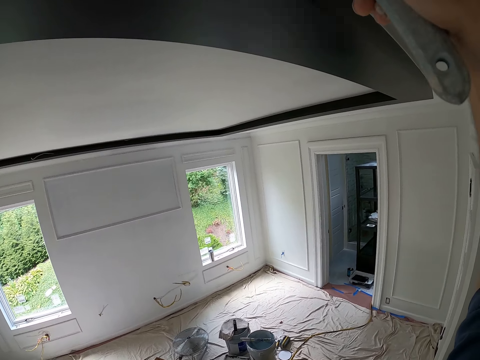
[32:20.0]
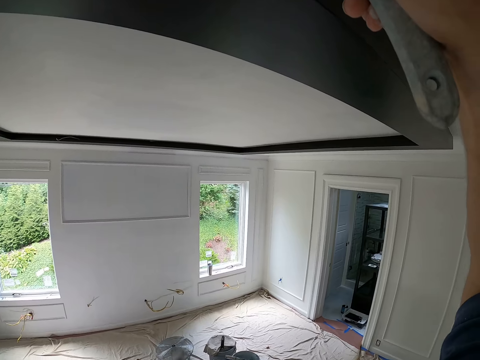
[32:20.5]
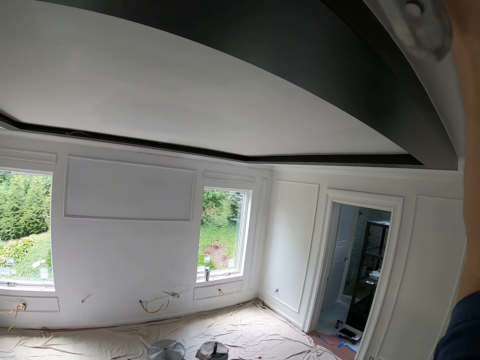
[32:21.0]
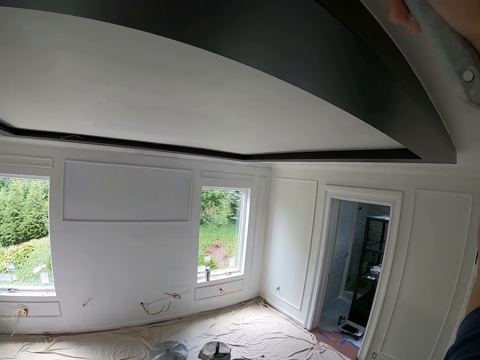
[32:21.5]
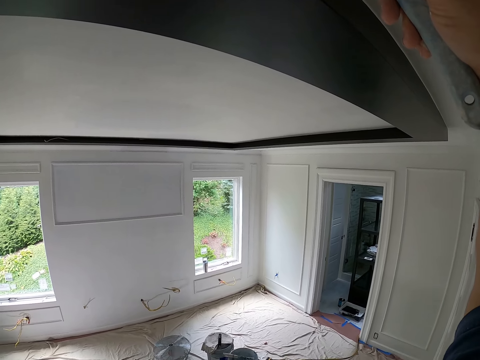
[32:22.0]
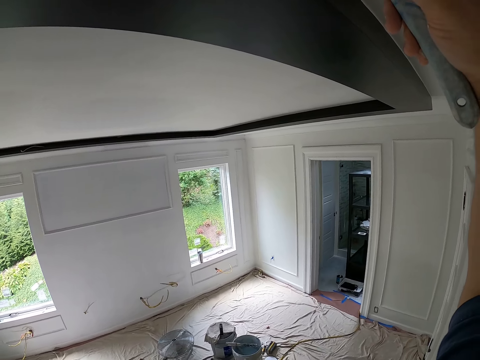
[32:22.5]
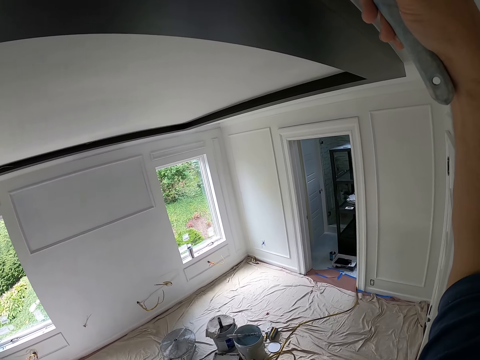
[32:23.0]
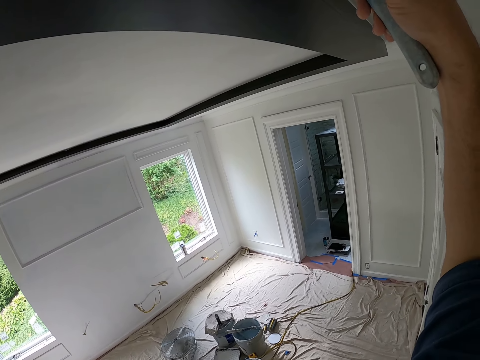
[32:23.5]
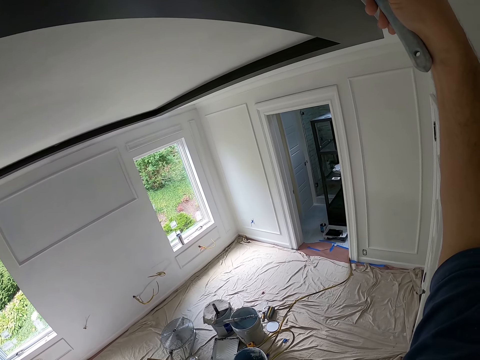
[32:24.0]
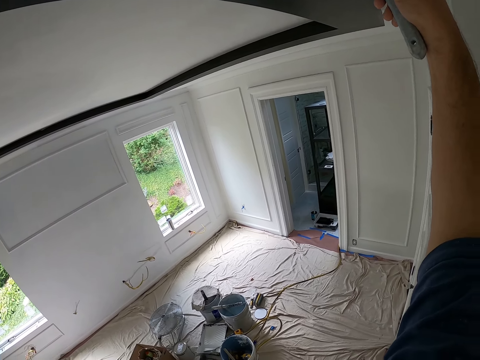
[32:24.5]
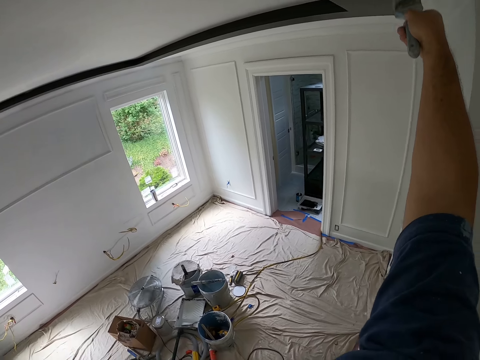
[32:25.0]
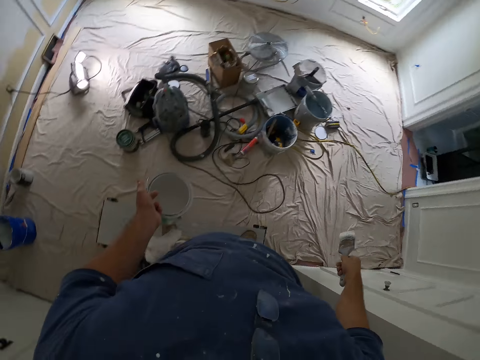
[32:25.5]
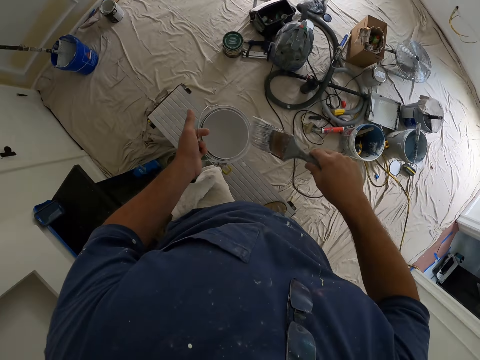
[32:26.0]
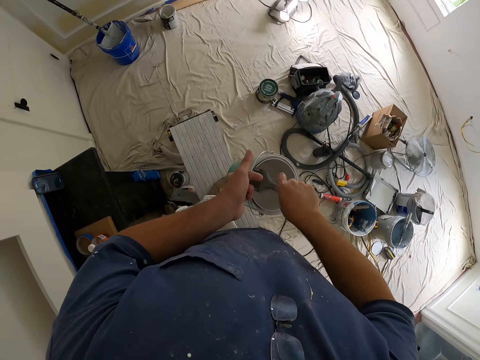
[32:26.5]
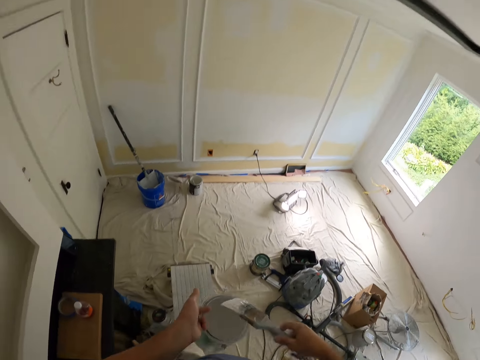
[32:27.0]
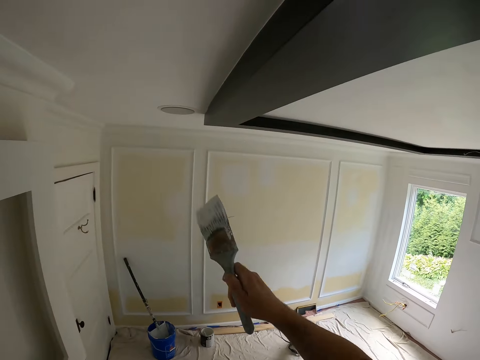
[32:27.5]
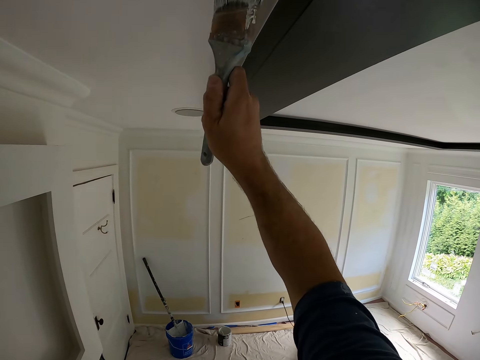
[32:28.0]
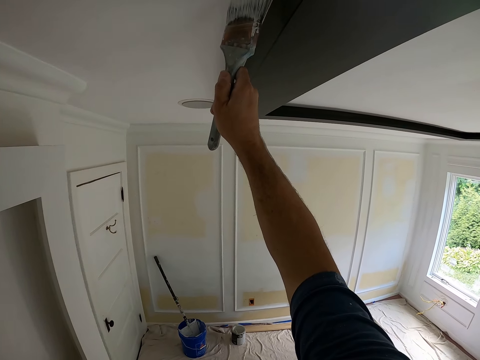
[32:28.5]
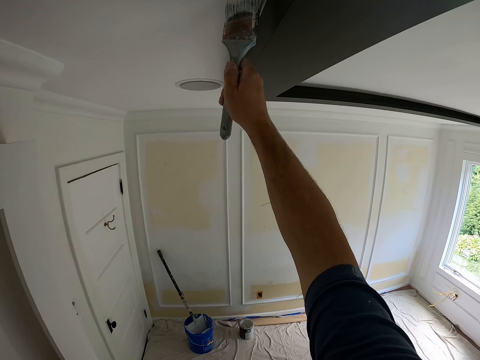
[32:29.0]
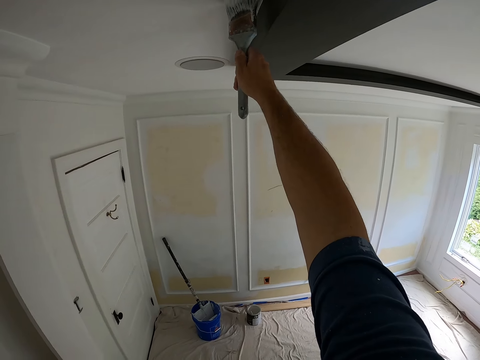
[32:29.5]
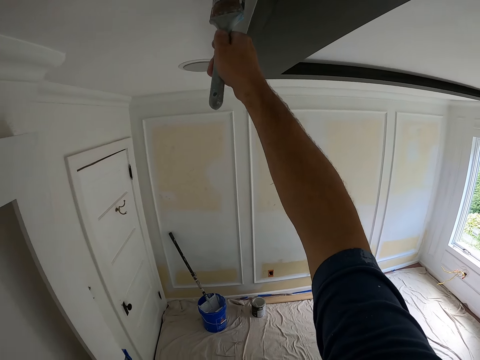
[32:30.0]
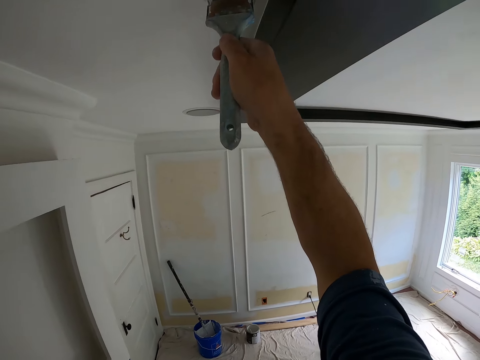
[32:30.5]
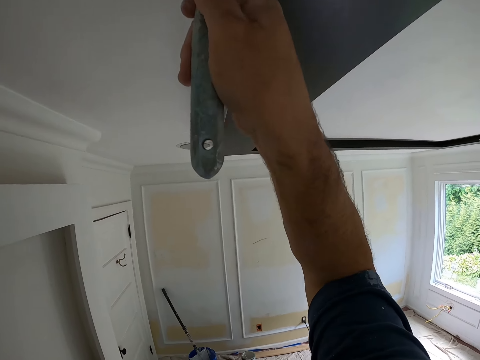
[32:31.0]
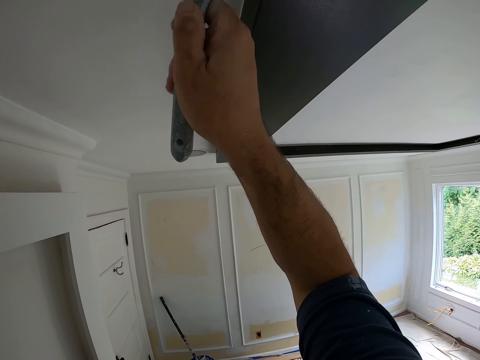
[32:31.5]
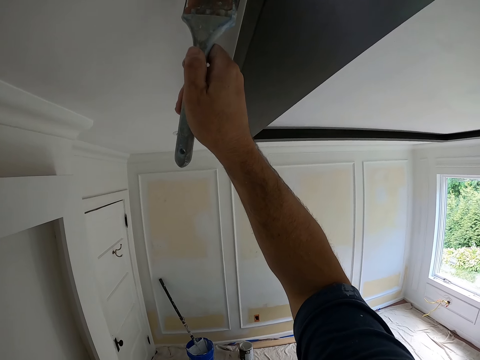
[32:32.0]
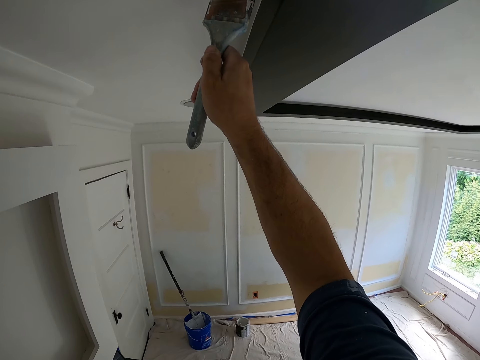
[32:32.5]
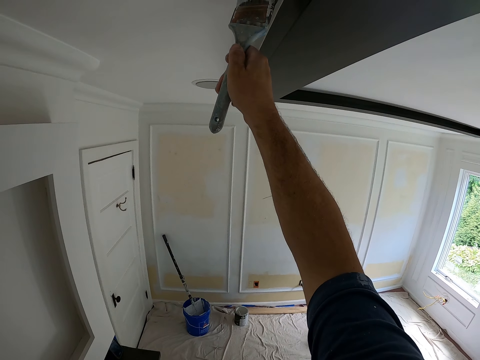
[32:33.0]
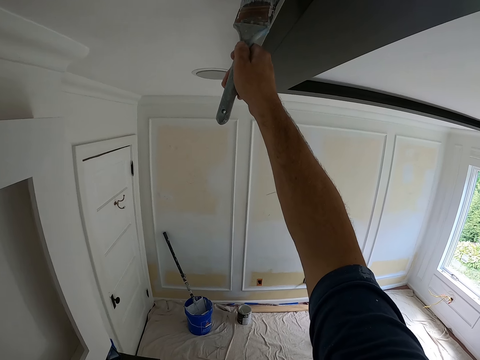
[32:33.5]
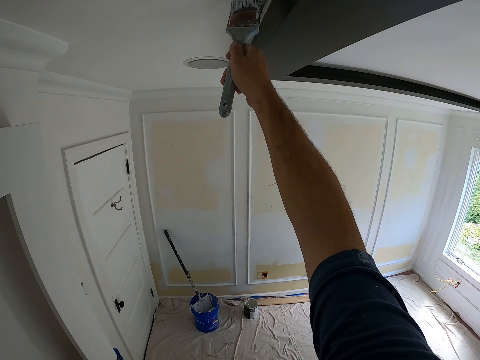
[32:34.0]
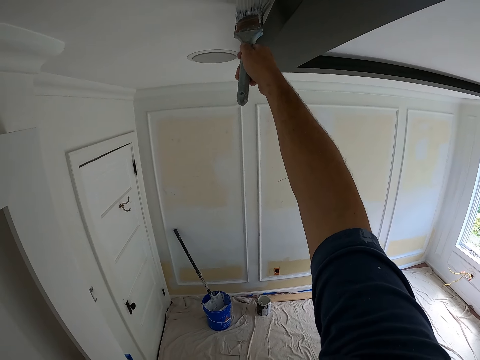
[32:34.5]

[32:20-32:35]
The camera wearer dips the paint brush in the paint can. He paints the ceiling with the paint brush in his right hand. He paints the wall with the paint brush.

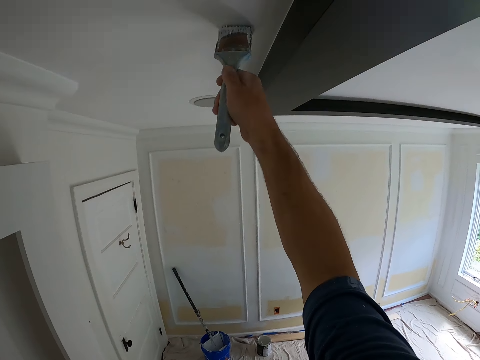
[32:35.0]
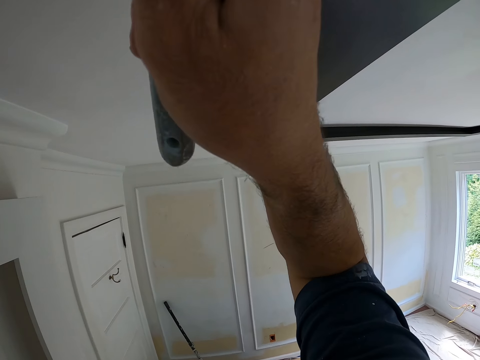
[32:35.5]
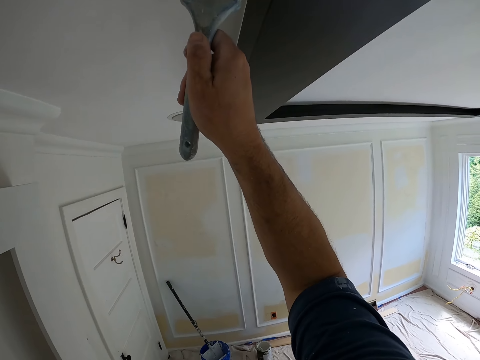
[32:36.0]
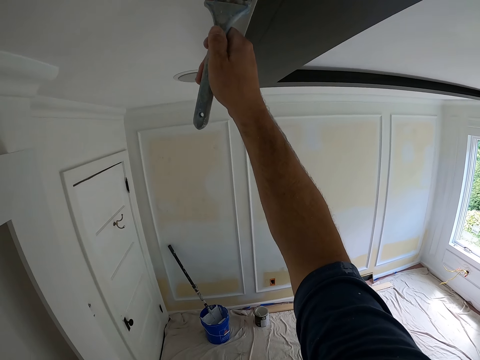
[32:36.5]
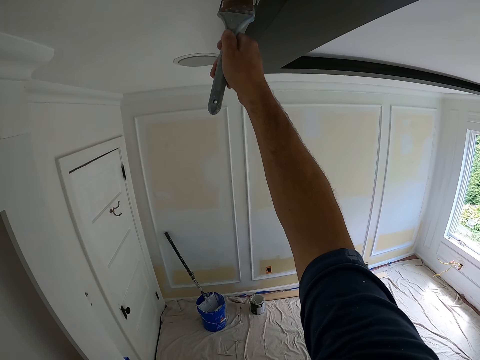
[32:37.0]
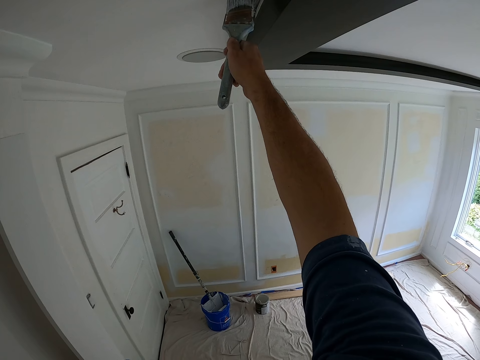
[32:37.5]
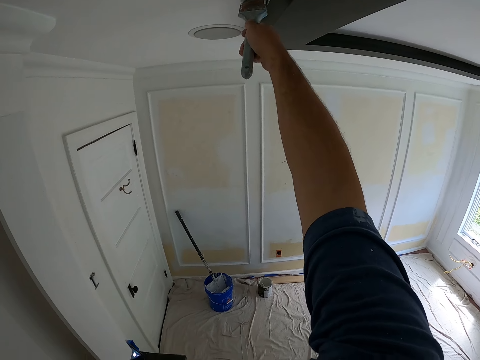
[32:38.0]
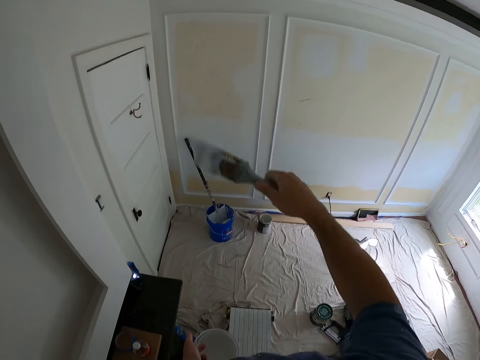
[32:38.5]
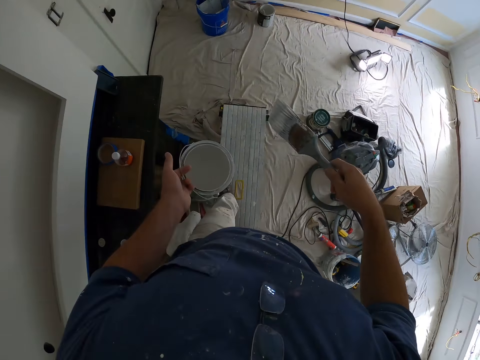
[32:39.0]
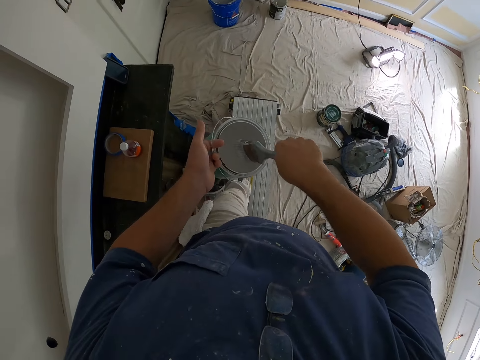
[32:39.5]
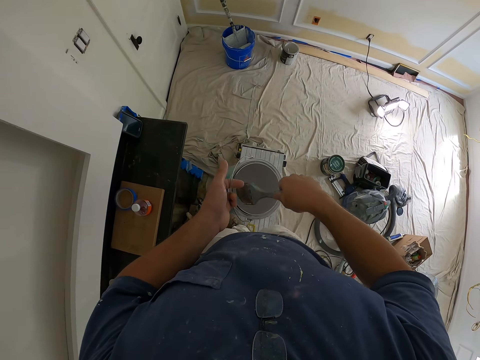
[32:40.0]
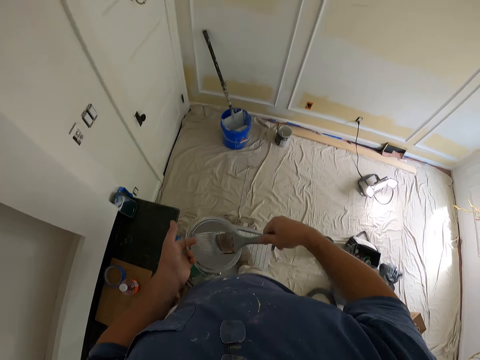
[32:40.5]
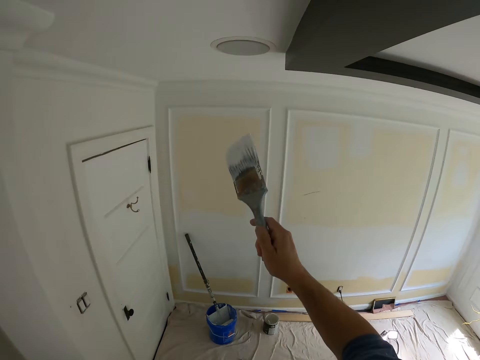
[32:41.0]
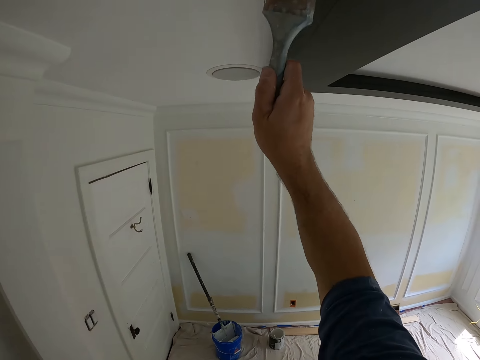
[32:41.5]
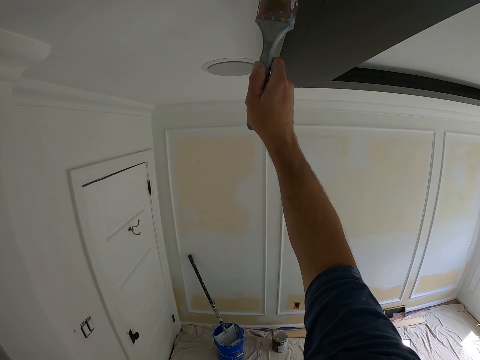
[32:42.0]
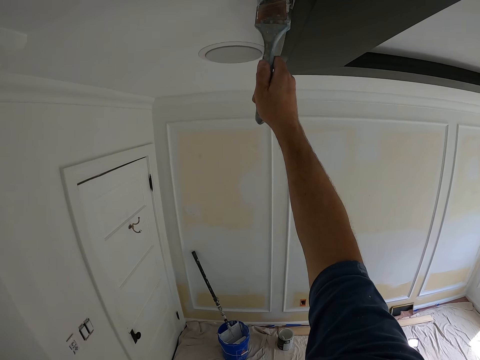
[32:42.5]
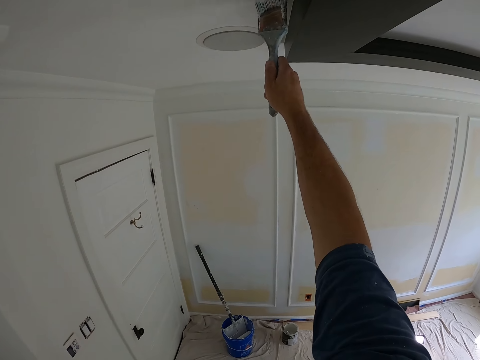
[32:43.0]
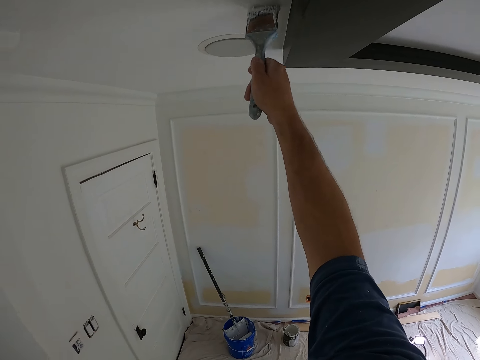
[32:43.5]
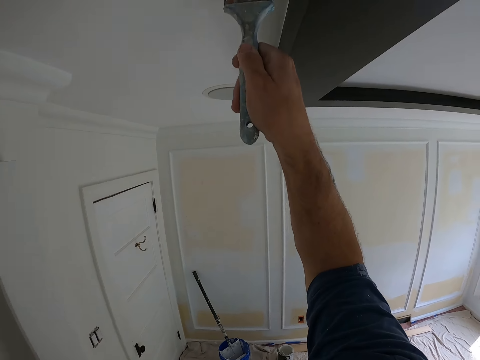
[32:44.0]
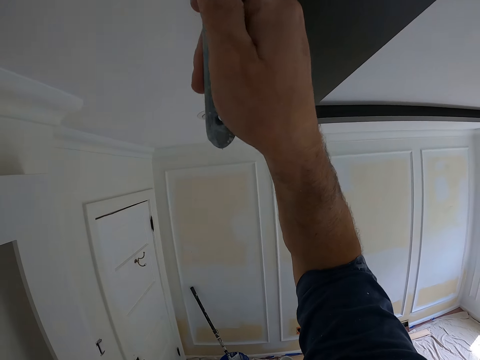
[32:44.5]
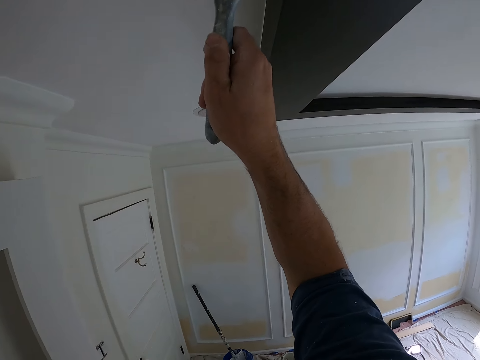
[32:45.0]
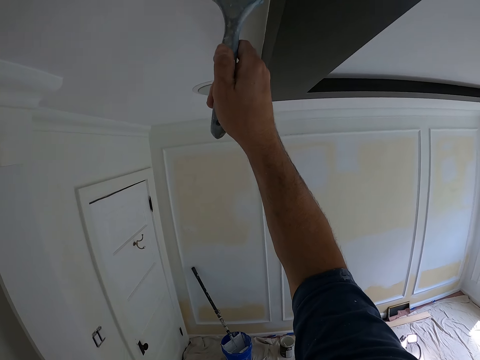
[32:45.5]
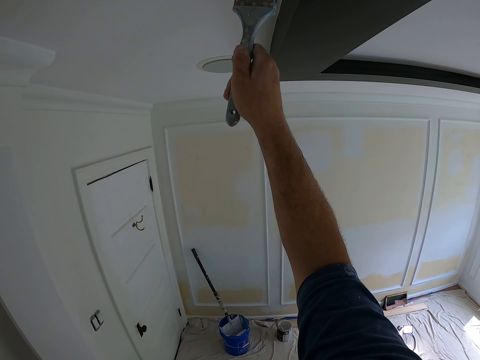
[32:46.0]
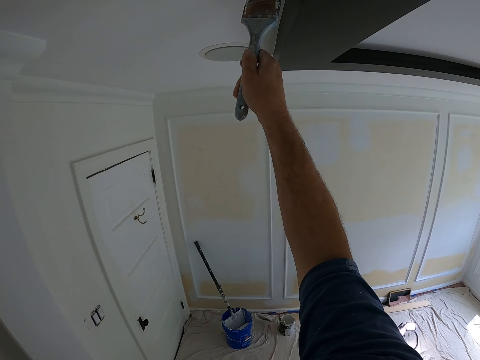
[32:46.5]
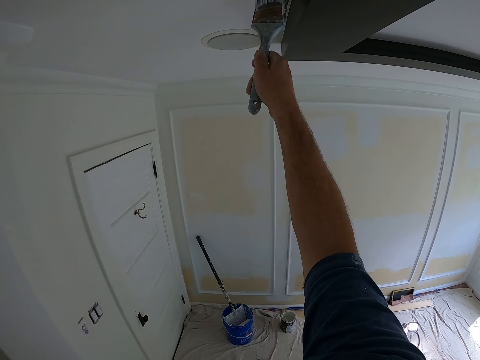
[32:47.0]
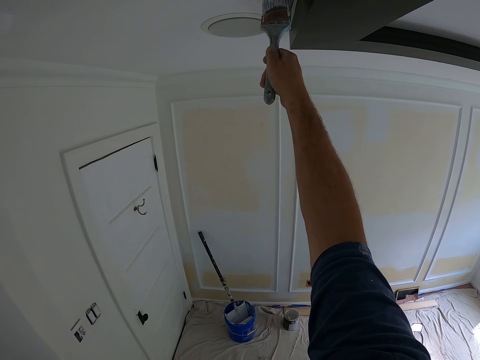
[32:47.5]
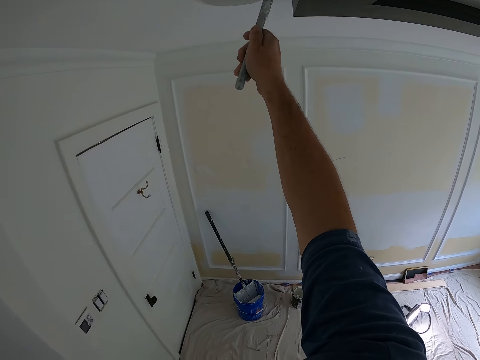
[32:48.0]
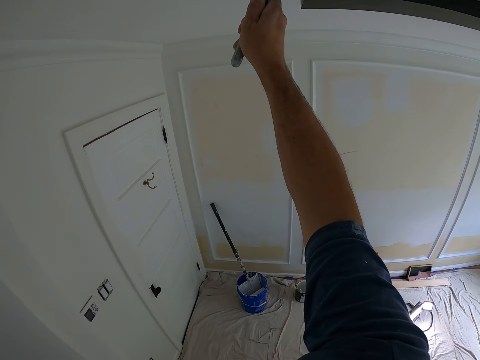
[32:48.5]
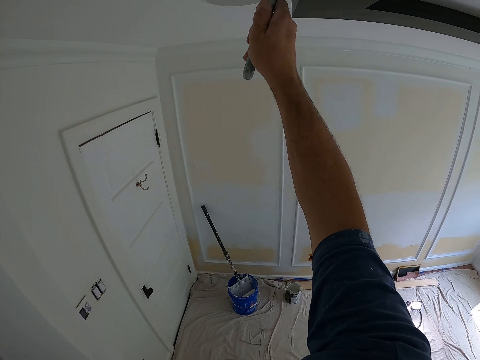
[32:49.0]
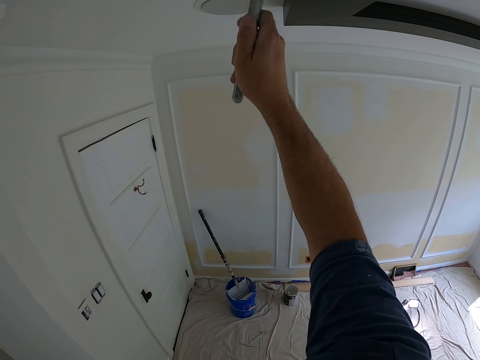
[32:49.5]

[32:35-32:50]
The camera wearer dips the paint brush in the paint can. He paints the ceiling with the paint brush in his right hand. He paints the wall with the paint brush.
